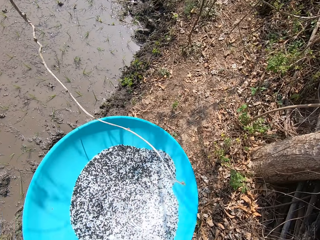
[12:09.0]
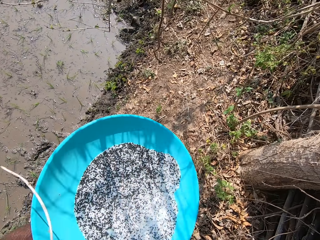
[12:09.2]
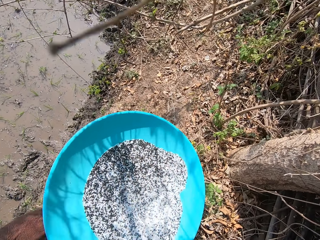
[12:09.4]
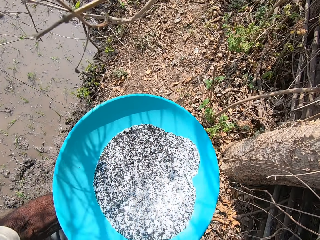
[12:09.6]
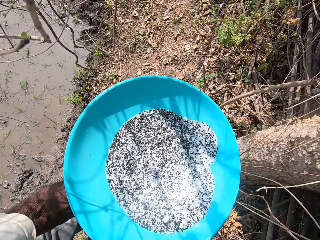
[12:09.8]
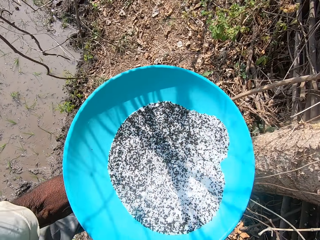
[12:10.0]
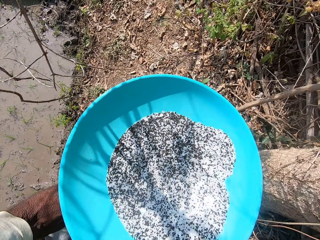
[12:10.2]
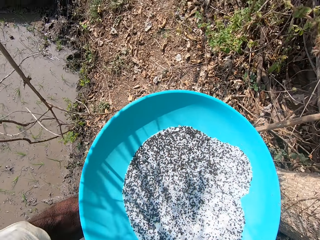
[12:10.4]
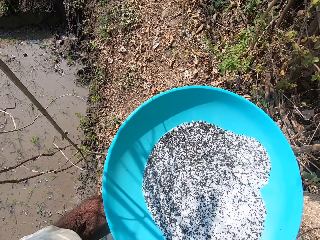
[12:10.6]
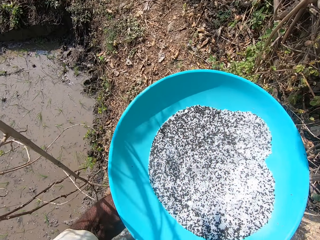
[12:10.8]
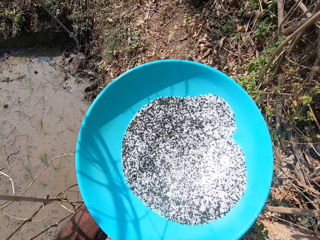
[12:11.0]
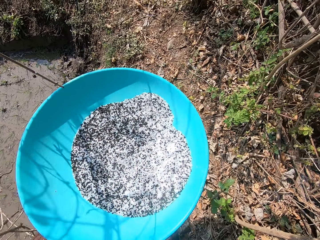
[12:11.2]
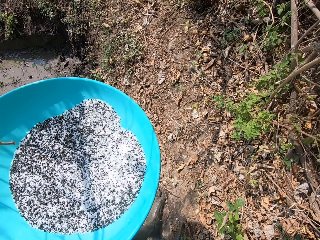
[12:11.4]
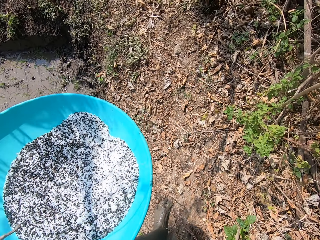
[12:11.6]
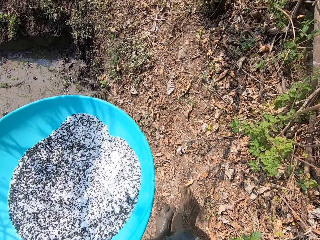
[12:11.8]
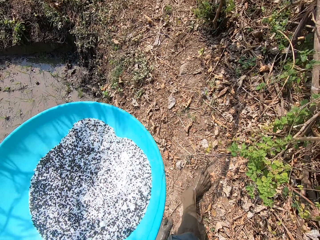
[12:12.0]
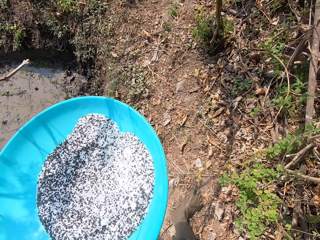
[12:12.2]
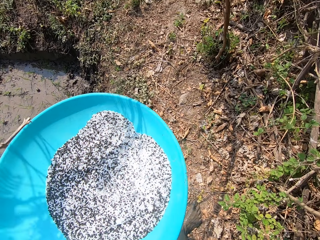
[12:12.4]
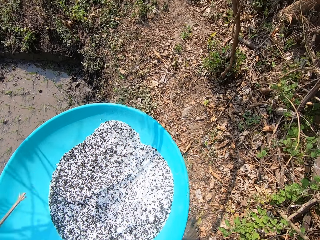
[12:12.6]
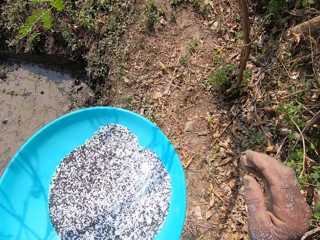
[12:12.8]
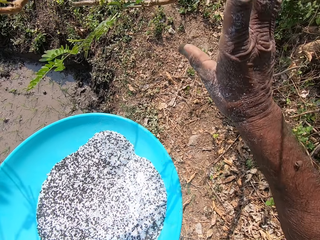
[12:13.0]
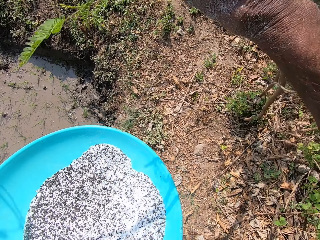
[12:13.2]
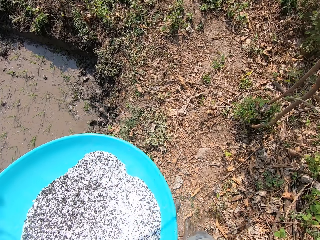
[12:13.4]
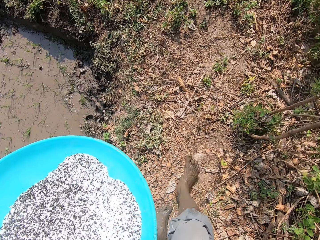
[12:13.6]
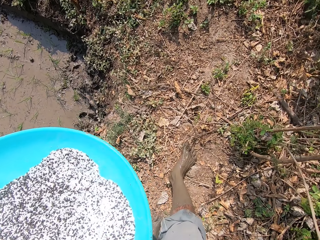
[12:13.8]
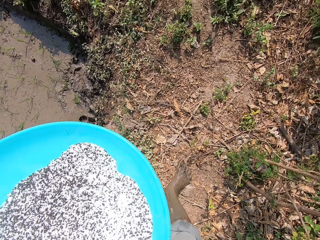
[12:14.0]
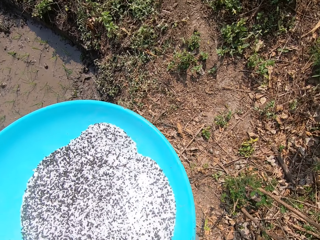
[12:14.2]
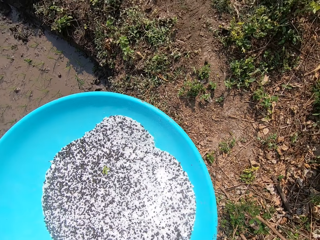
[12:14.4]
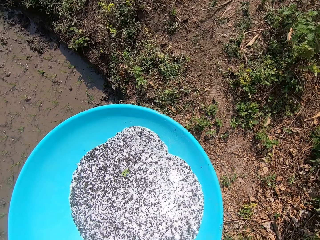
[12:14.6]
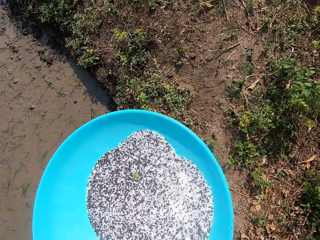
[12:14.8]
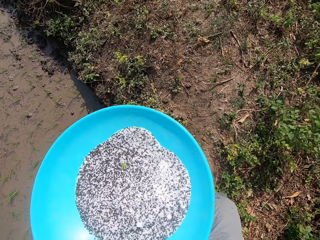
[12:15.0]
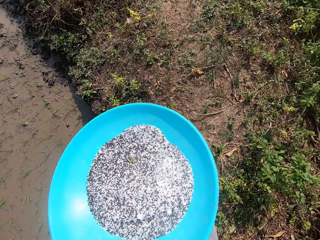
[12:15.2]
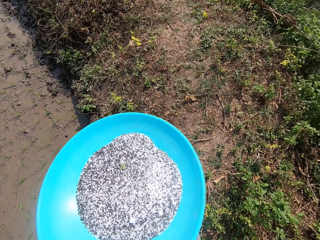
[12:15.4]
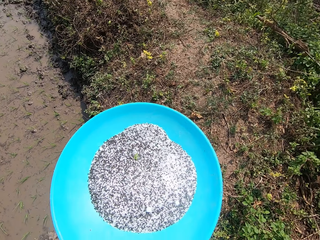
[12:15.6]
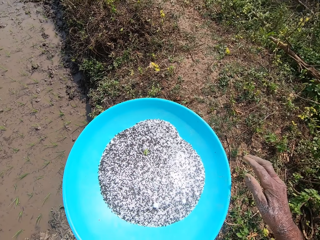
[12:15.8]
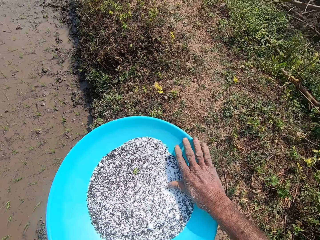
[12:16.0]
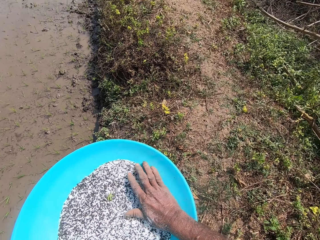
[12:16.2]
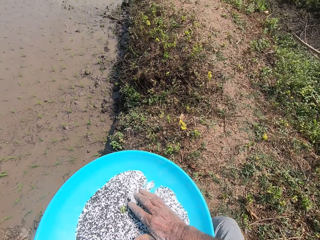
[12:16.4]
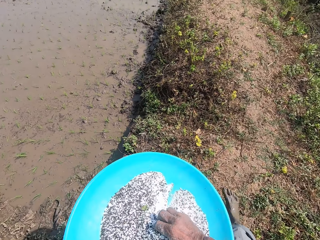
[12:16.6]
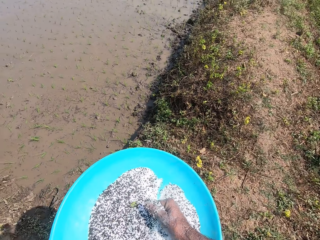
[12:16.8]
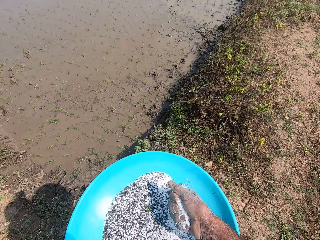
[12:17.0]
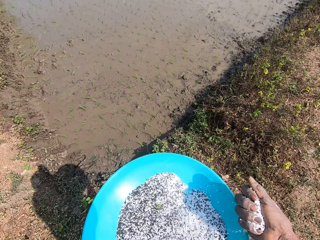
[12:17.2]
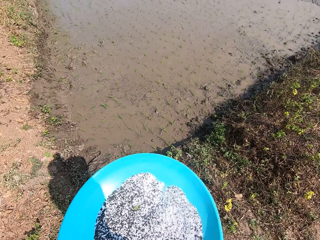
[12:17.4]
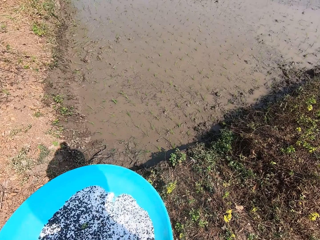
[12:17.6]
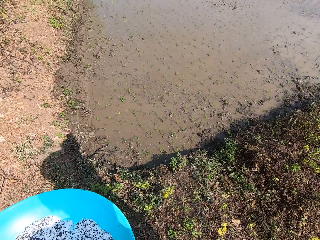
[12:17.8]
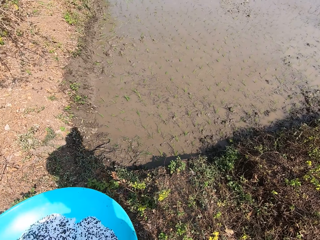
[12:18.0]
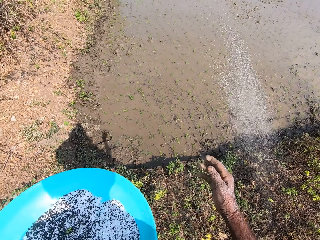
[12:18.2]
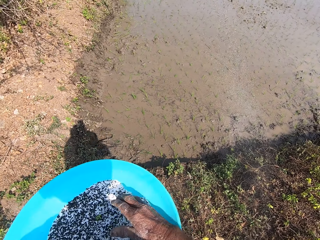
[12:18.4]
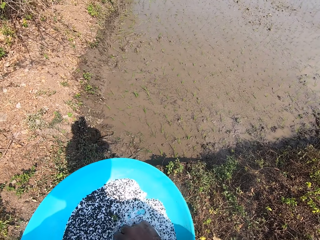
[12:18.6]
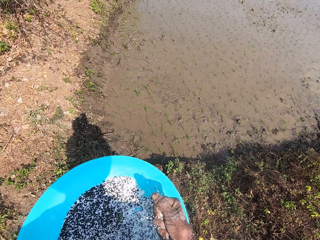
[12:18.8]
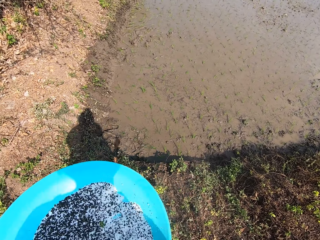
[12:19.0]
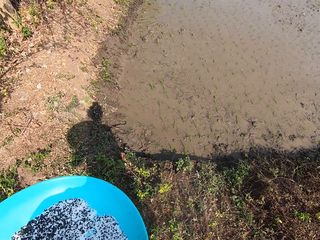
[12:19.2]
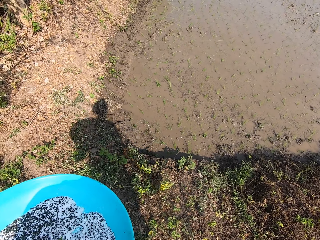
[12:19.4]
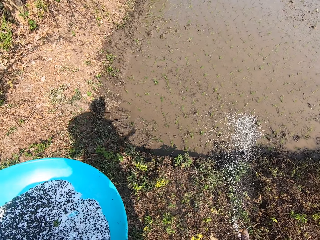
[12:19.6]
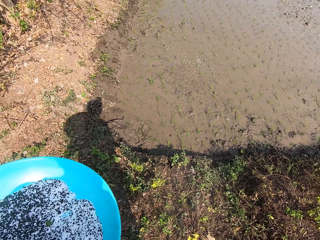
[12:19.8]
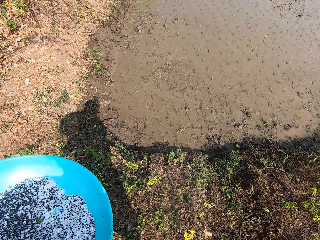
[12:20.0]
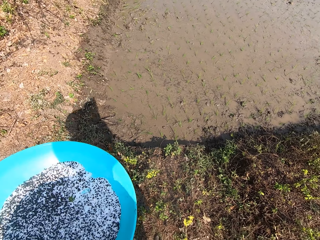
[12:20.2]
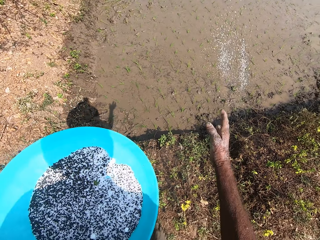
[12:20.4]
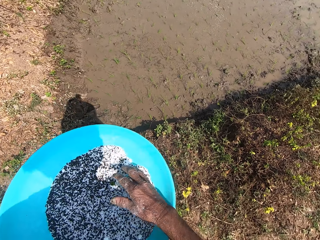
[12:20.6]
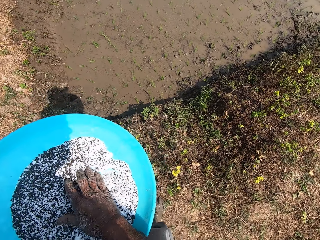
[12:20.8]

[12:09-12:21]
The camera wearer pushes a tree branch on the farm with his right hand. He takes some black seeds from the bowl in his left hand with his right hand. He sprinkles the black seeds in his right hand on the muddy field. He takes some black seeds from the bowl in his left hand with his right hand. He sprinkles the black seeds in his right hand on the muddy field.

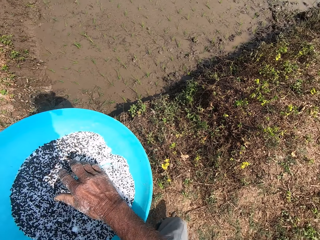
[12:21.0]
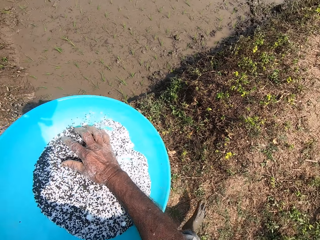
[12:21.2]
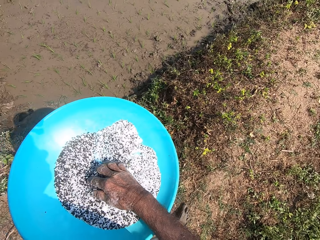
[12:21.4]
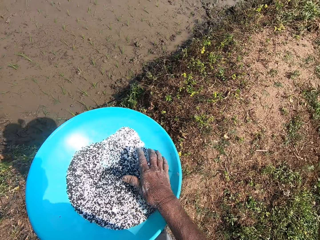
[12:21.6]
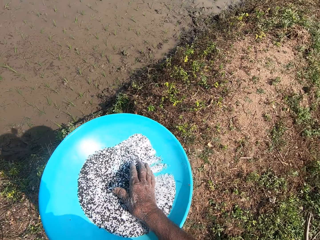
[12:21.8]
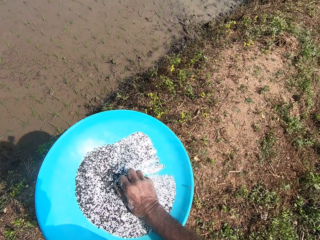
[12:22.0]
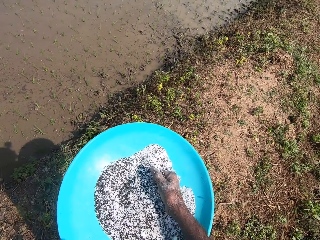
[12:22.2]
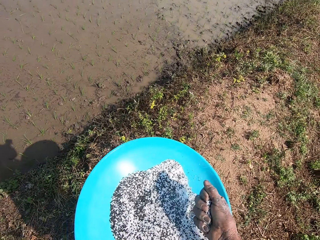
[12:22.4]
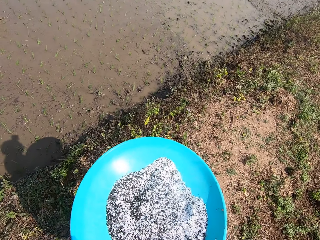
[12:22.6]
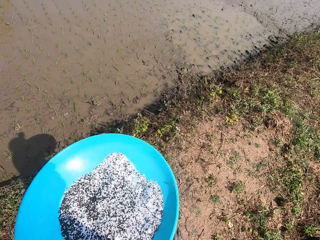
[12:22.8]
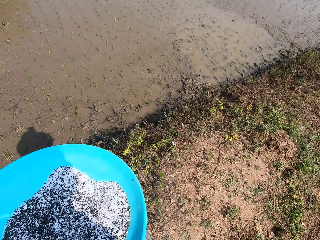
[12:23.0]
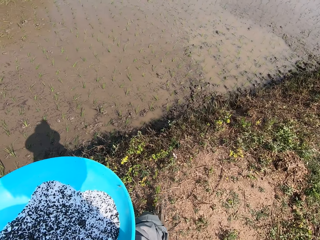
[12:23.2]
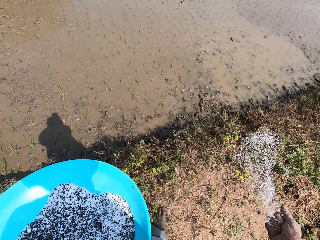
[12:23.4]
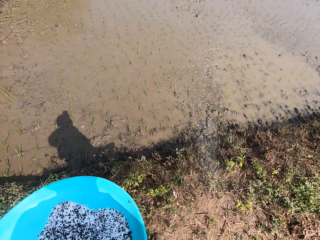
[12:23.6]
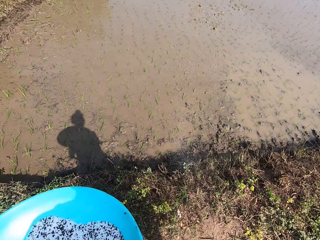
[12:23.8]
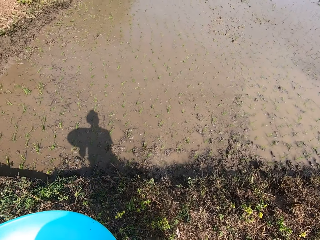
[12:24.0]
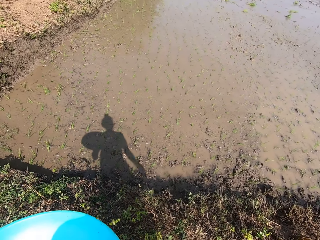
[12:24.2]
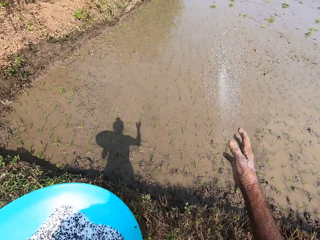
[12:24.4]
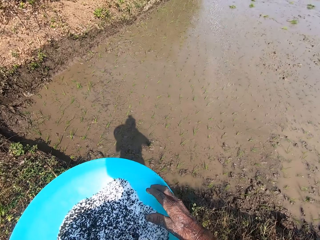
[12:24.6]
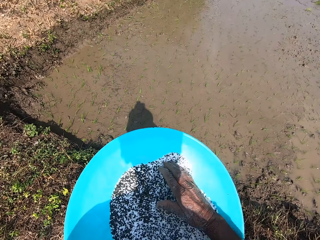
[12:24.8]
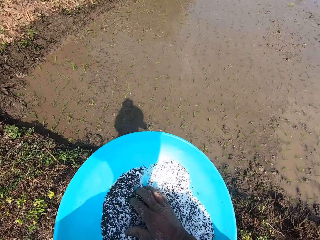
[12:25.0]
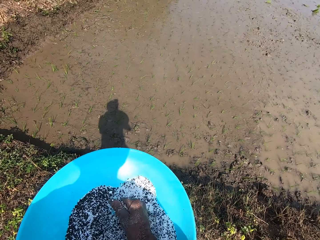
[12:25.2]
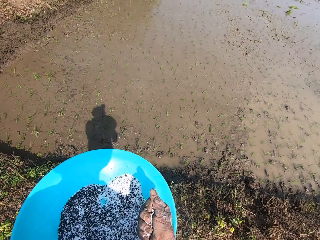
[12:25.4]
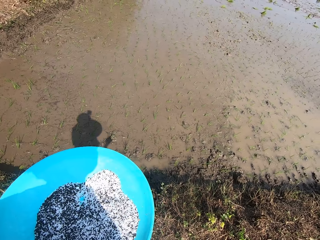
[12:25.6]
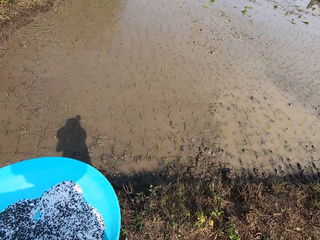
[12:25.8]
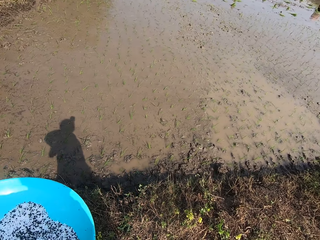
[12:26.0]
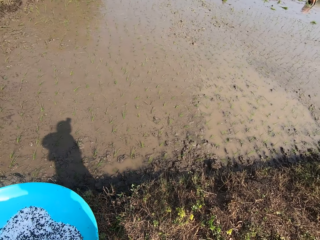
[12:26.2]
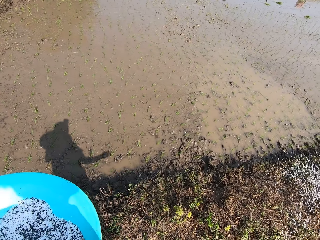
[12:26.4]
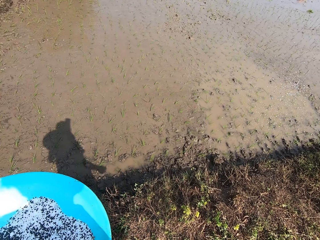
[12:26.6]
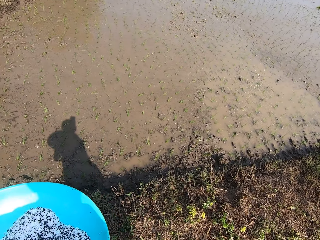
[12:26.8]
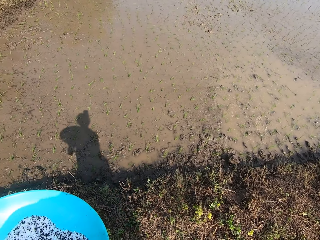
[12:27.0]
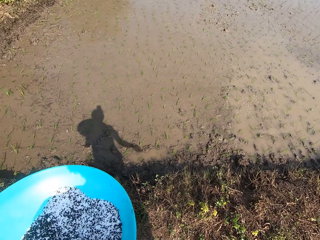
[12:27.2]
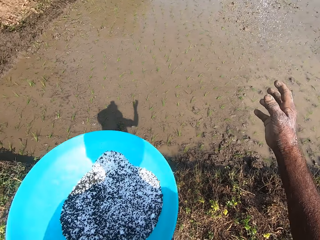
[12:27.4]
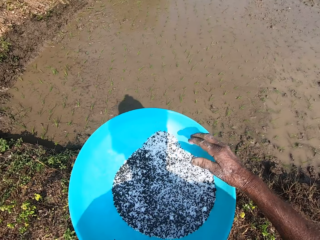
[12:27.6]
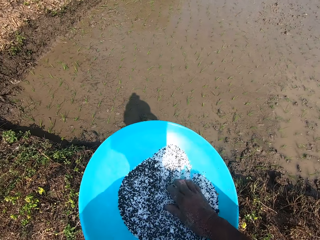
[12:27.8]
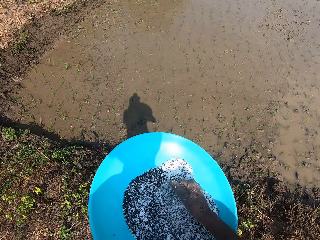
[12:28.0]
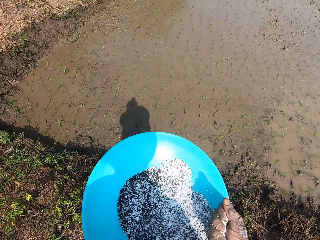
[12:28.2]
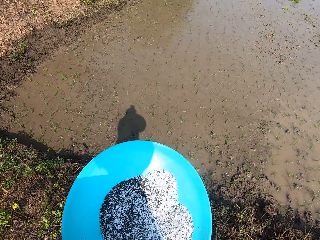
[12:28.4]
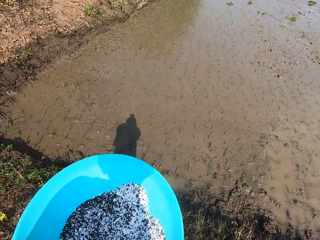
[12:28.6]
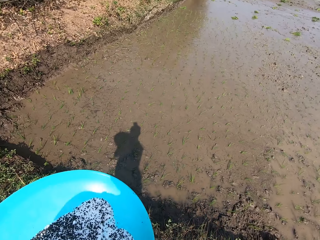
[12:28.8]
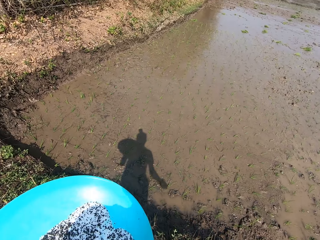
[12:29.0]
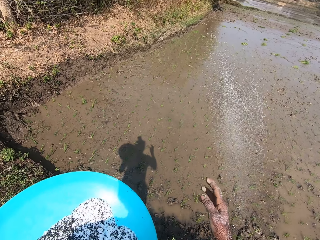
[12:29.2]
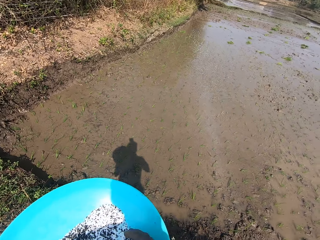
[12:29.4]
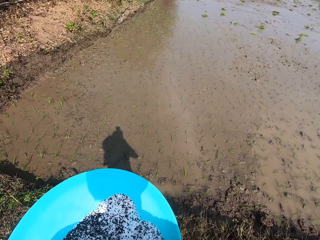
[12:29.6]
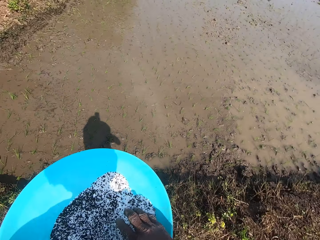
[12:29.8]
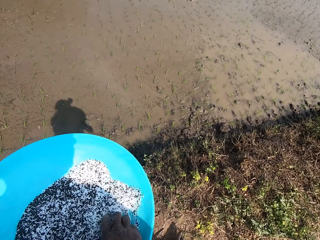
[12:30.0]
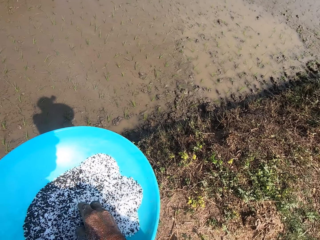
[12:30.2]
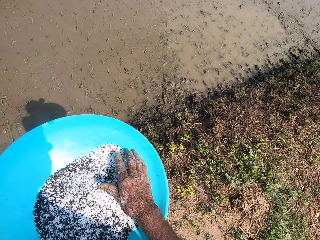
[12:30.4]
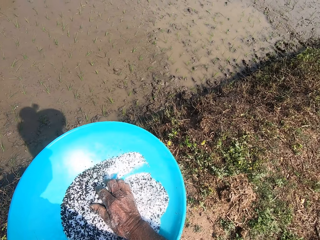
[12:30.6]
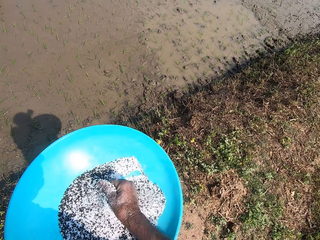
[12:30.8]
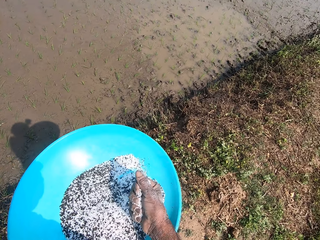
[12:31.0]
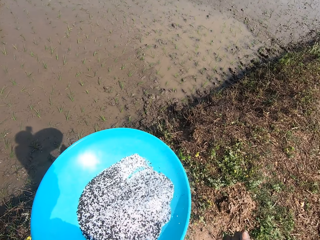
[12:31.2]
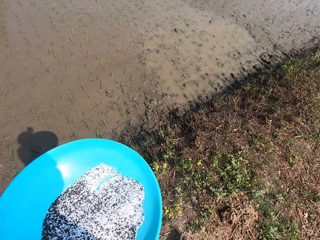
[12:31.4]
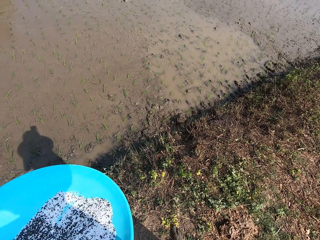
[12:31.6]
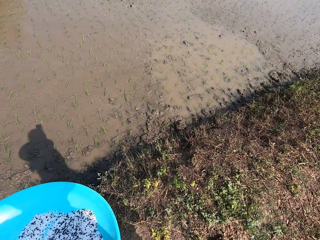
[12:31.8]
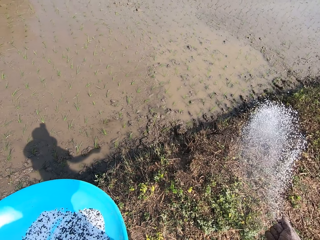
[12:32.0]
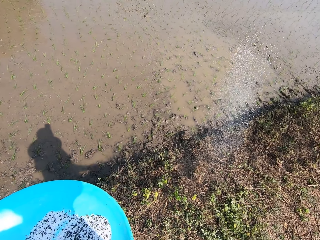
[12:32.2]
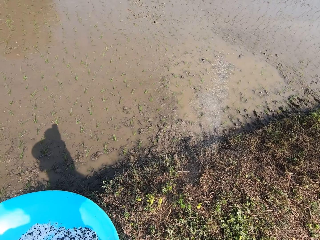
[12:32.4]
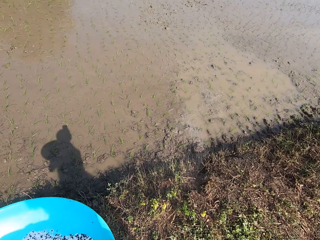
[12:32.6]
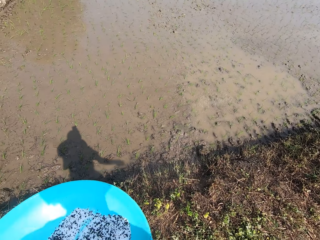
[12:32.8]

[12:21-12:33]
The camera wearer mixes the black seeds in the bowl on his left hand with his right hand. He takes some black seeds from the bowl in his left hand with his right hand. He sprinkles the black seeds in his right hand on the muddy field. He converses with the group of people on the farm. He sprinkles the black seeds in his right hand on the muddy field. He takes some black seeds from the bowl in his left hand with his right hand. He sprinkles the black seeds in his right hand on the muddy field. He sprinkles the black seeds in his right hand on the muddy field again. He takes some black seeds from the bowl in his left hand with his right hand. He talks to a person. He sprinkles the black seeds in his right hand on the muddy field. He mixes the black seeds in the bowl in his left hand with his right hand. He takes some black seeds from the bowl in his left hand with his right hand. He sprinkles the black seeds in his right hand on the muddy field.
